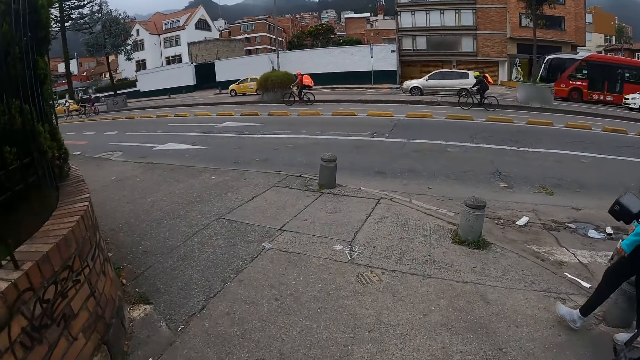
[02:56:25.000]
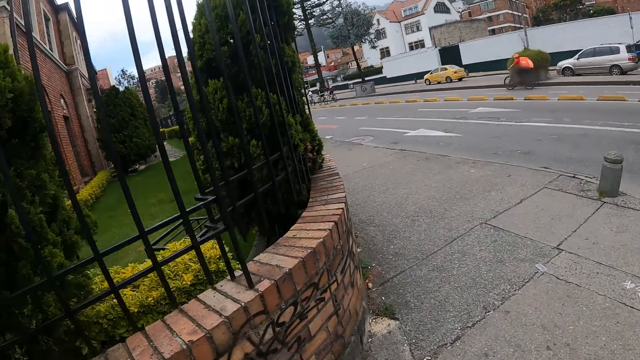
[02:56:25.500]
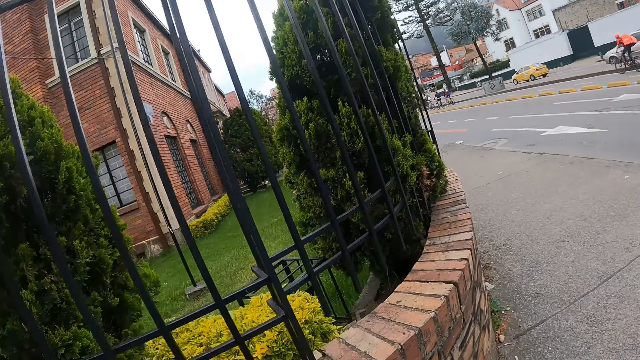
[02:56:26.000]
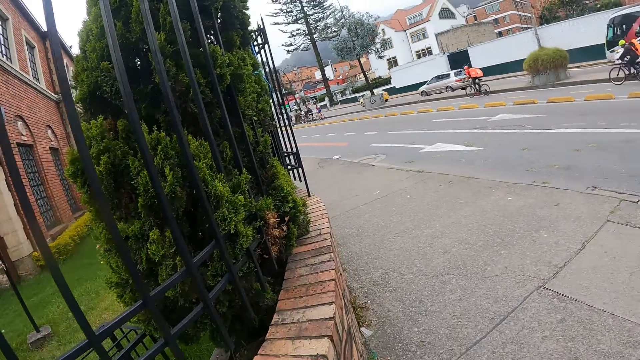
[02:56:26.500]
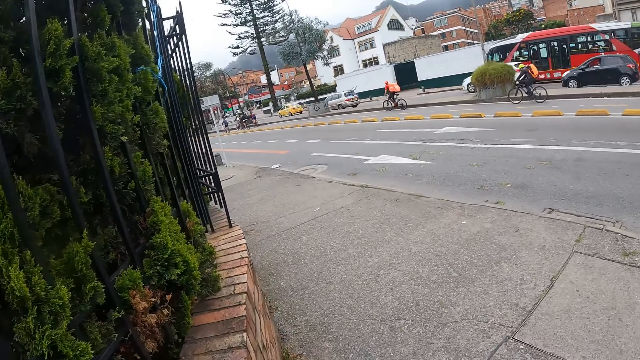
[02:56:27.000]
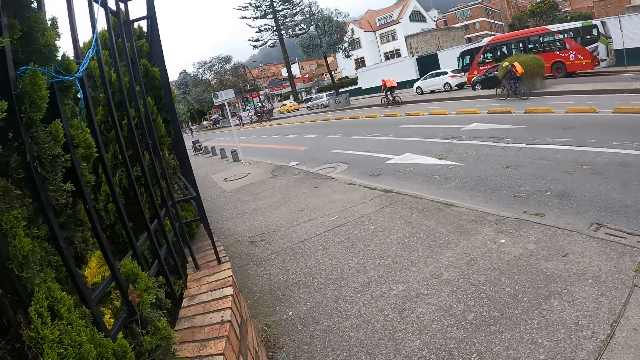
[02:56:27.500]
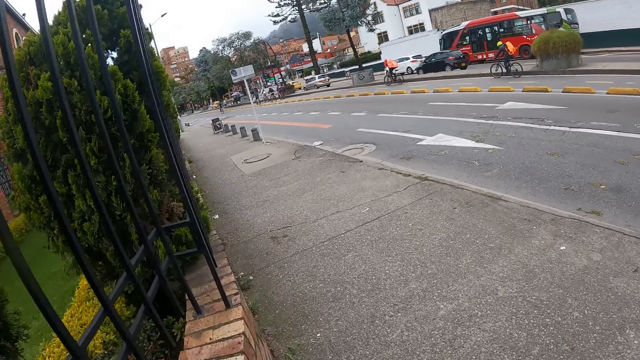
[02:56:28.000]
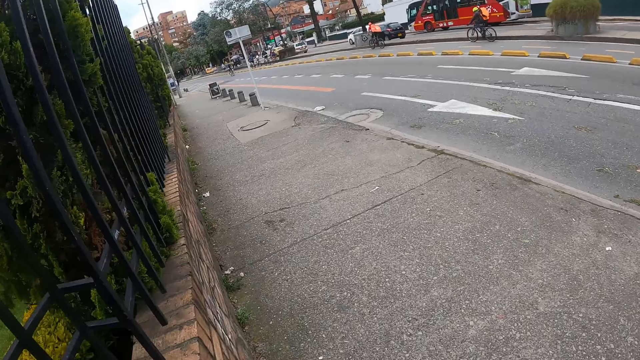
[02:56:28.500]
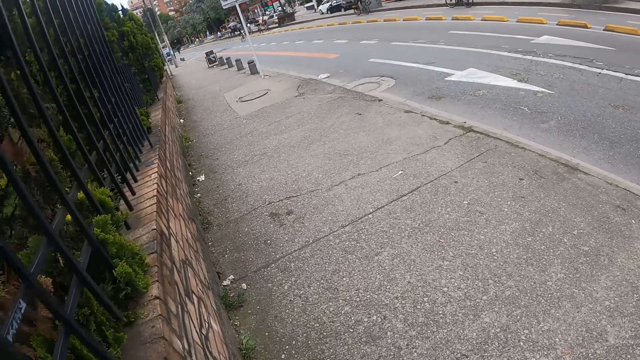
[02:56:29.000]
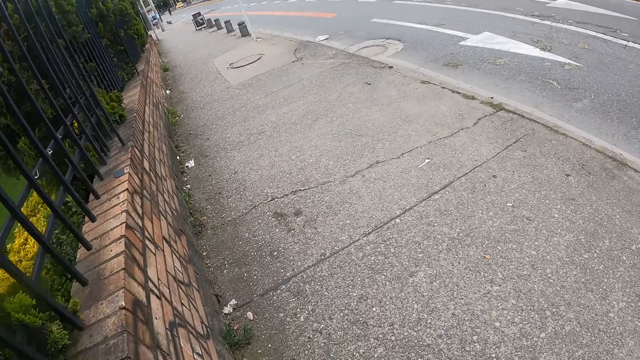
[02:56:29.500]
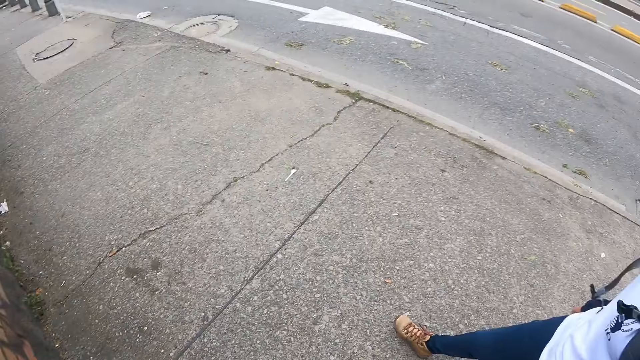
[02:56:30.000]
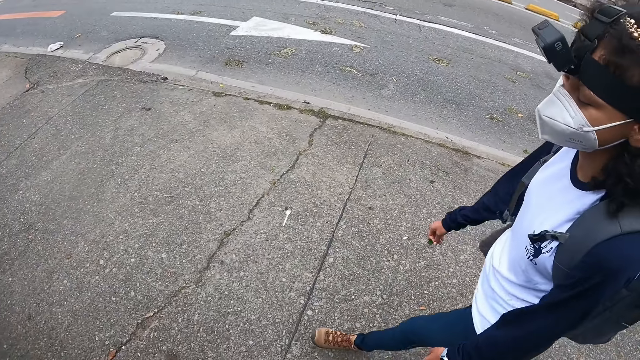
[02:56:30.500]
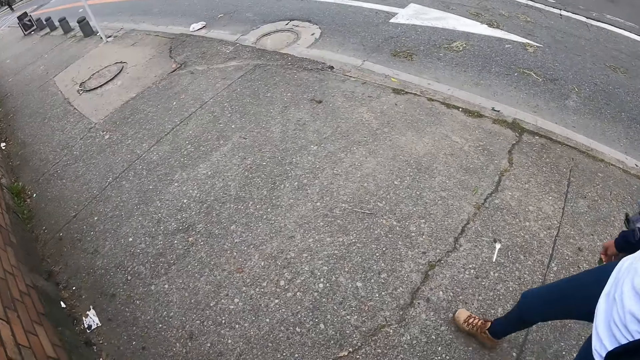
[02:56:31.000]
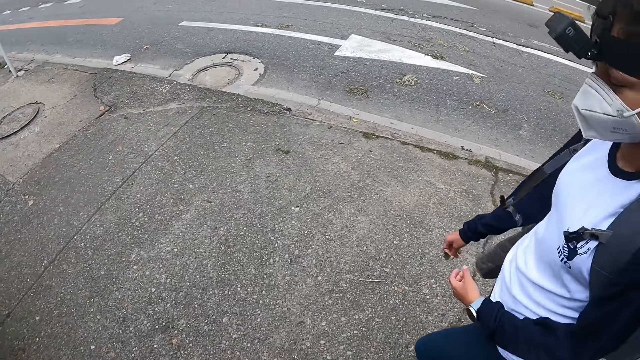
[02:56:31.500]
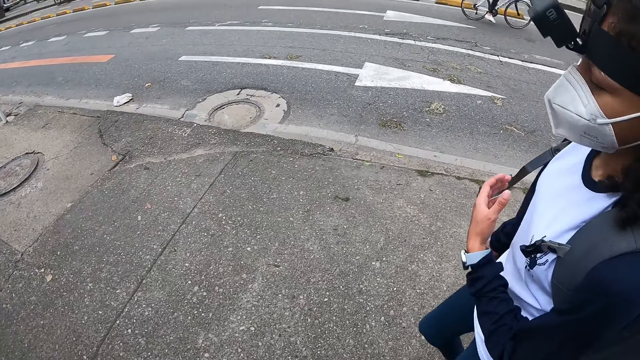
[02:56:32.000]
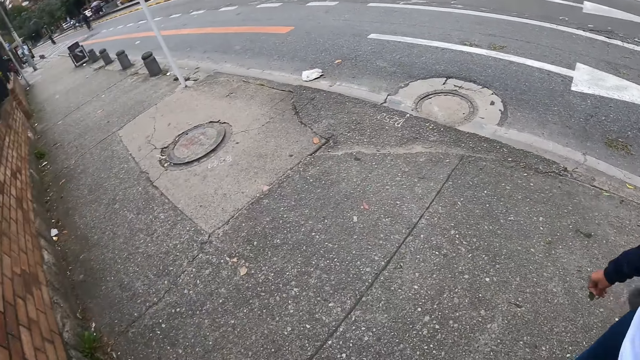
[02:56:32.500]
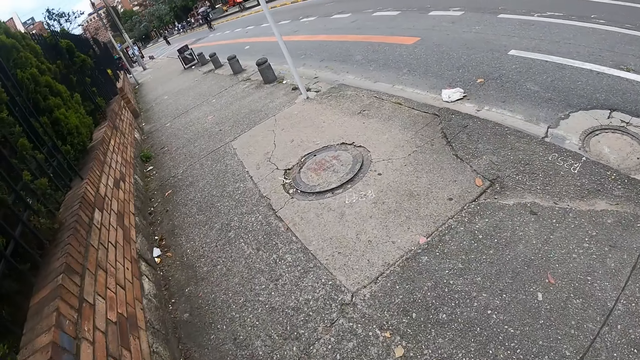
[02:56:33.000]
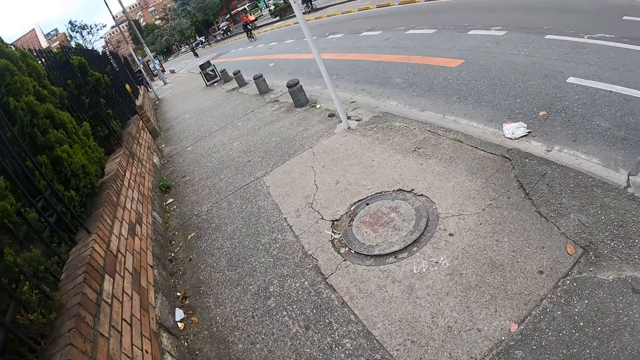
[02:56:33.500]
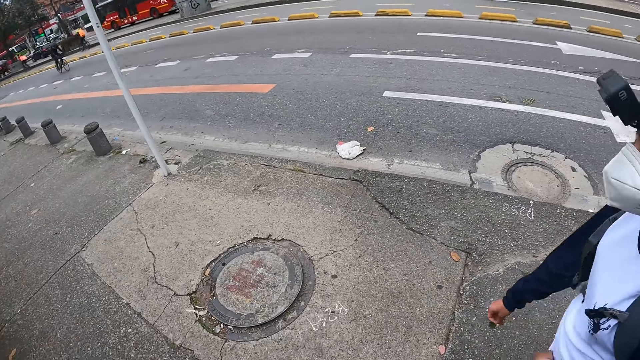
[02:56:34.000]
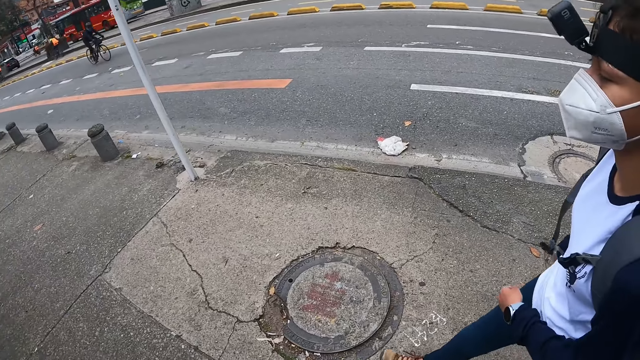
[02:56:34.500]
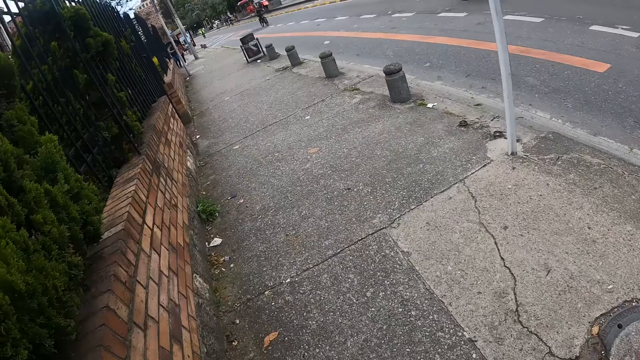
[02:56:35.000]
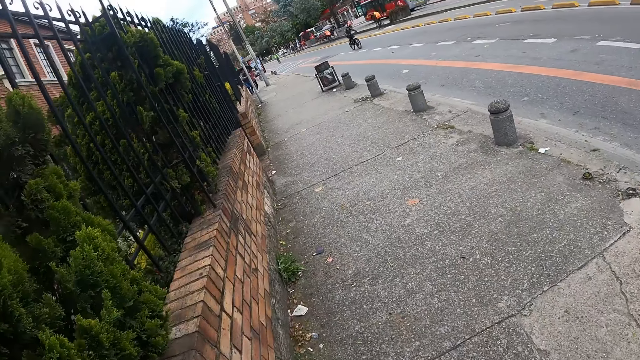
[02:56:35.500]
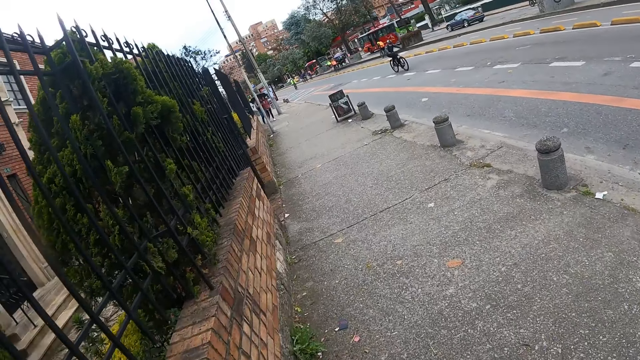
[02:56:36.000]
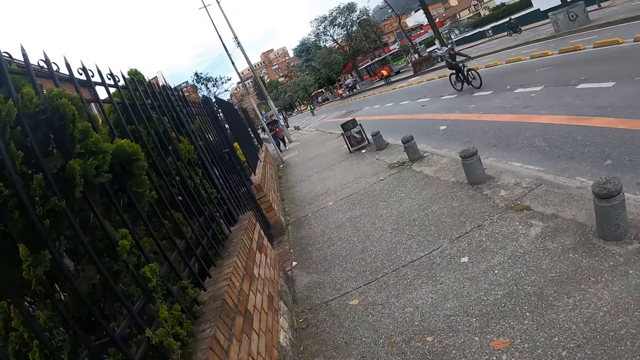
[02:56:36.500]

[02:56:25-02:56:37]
The camera wearer walks along the pavement. They interact with a lady. They walk along the pavement with the lady.

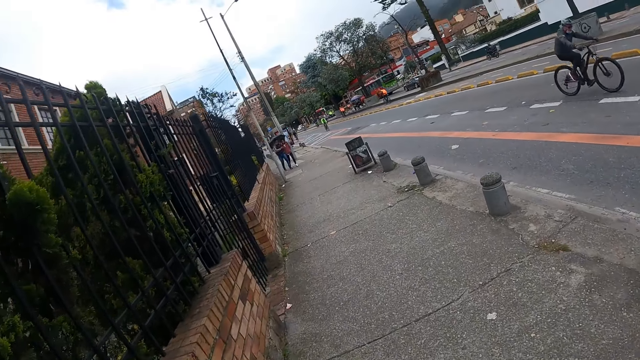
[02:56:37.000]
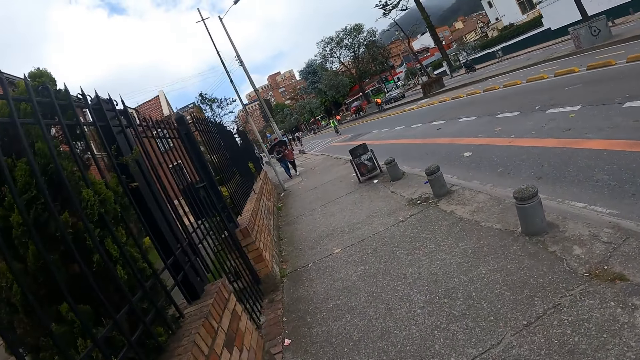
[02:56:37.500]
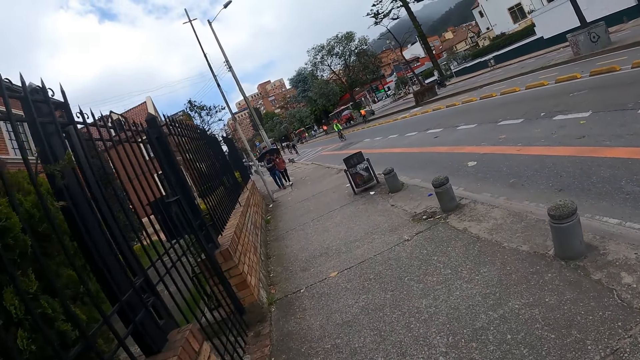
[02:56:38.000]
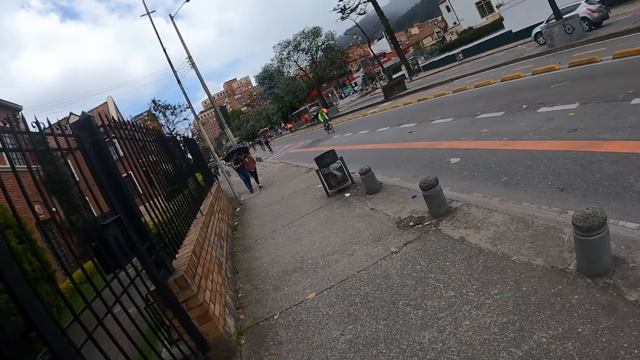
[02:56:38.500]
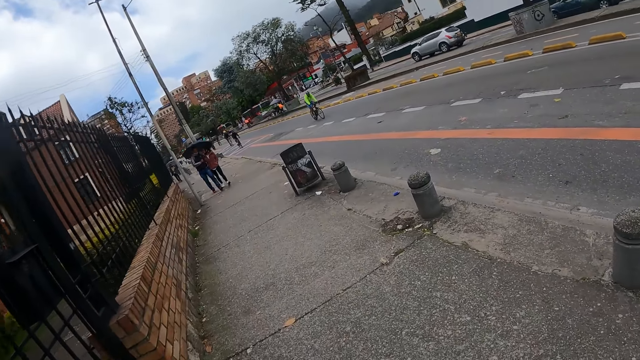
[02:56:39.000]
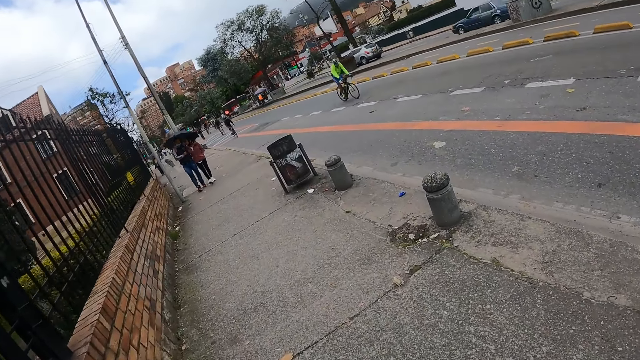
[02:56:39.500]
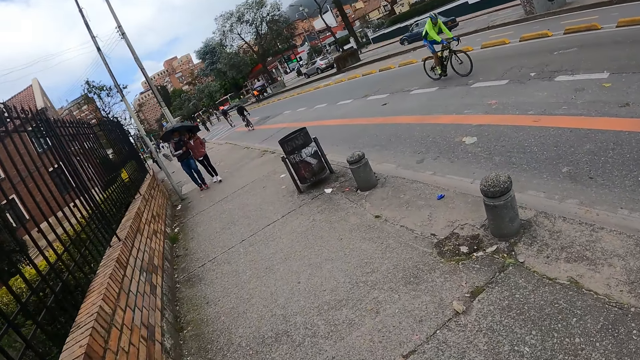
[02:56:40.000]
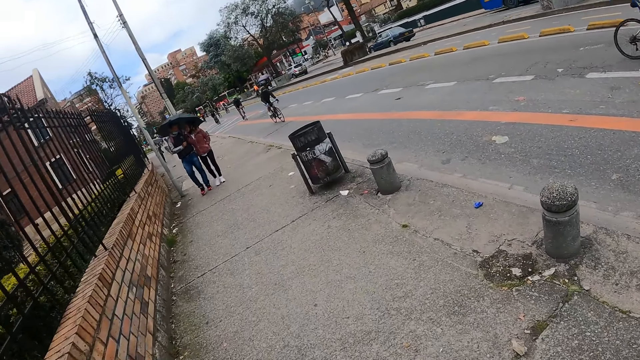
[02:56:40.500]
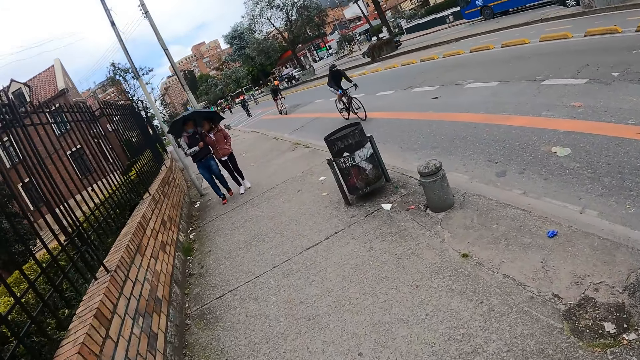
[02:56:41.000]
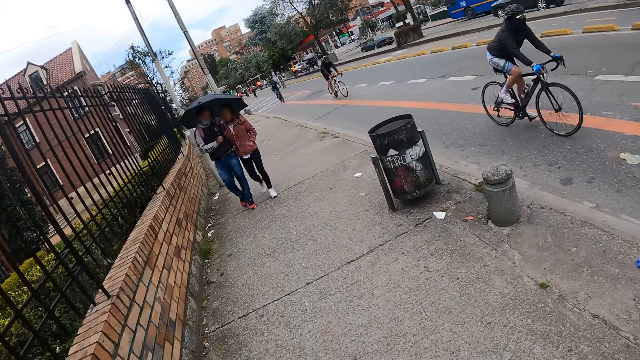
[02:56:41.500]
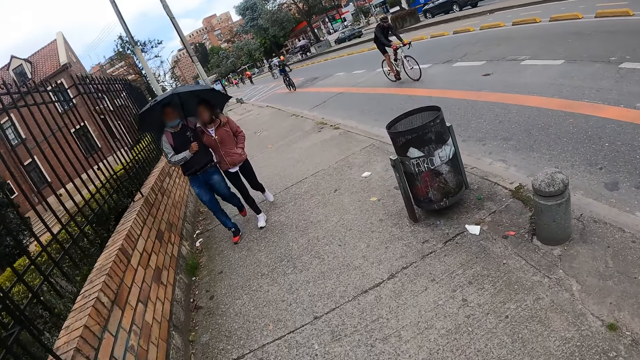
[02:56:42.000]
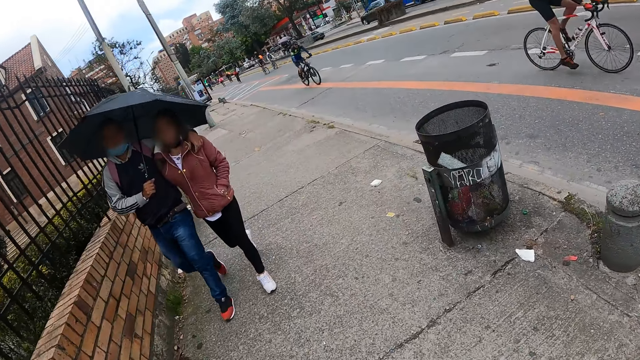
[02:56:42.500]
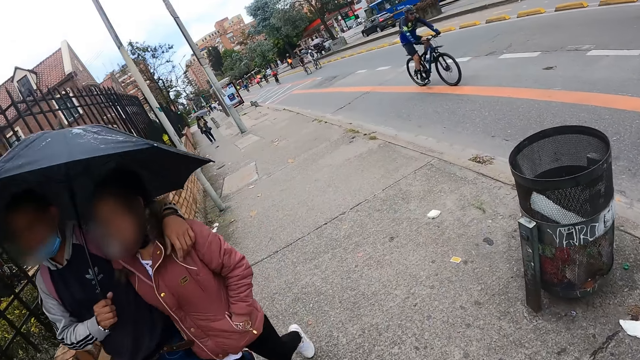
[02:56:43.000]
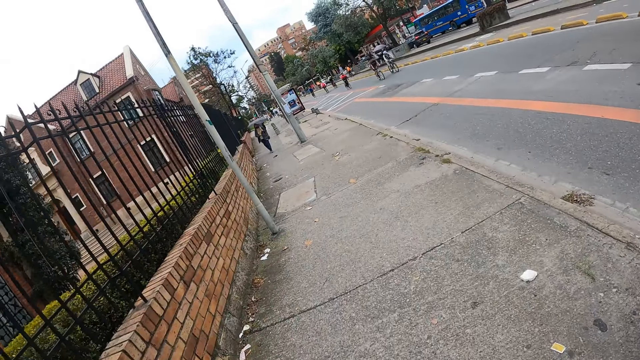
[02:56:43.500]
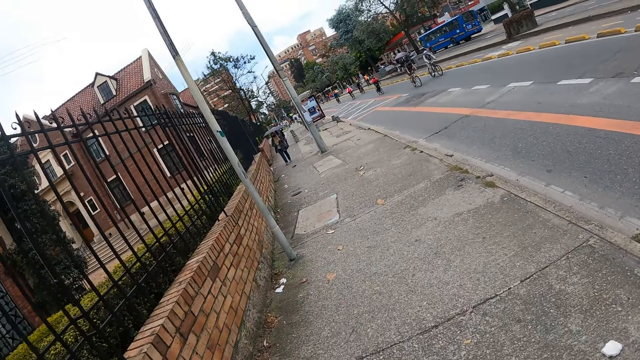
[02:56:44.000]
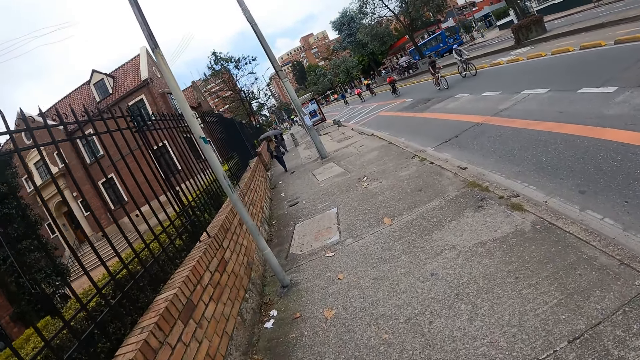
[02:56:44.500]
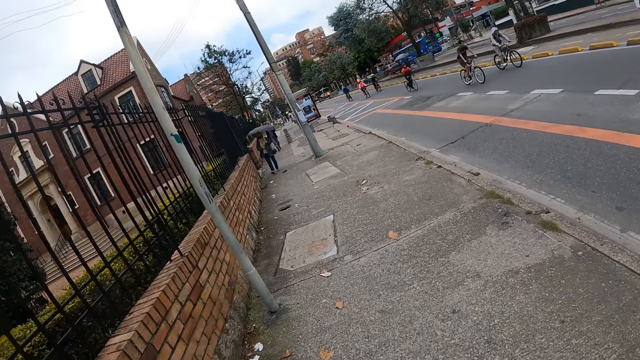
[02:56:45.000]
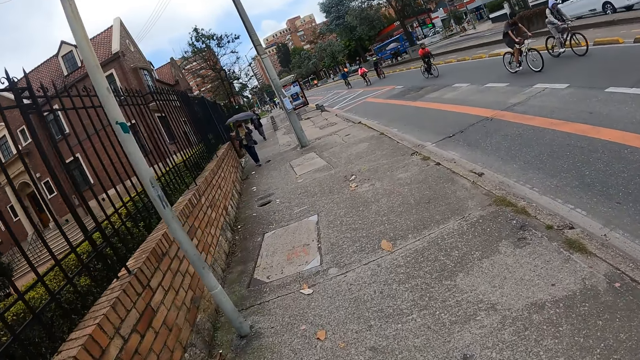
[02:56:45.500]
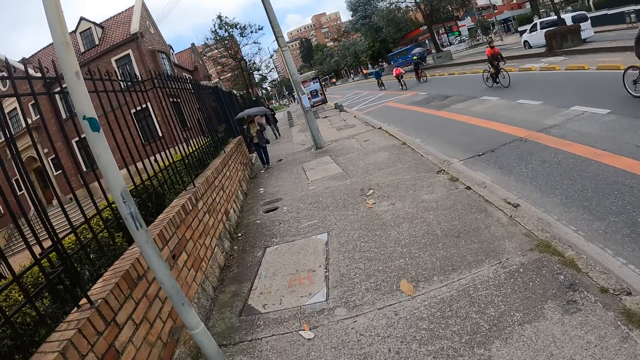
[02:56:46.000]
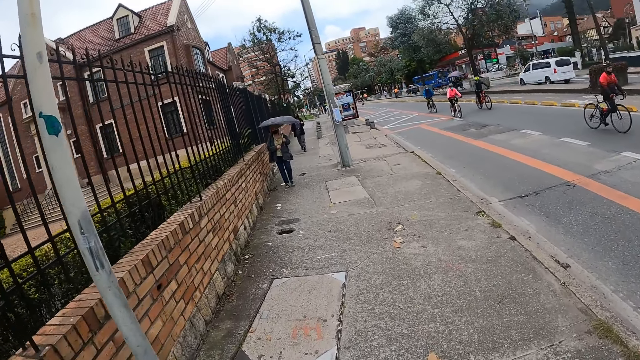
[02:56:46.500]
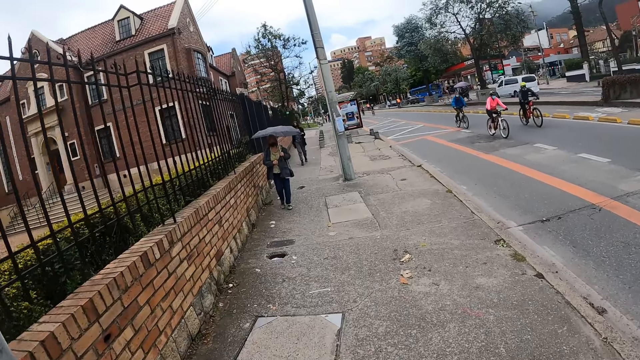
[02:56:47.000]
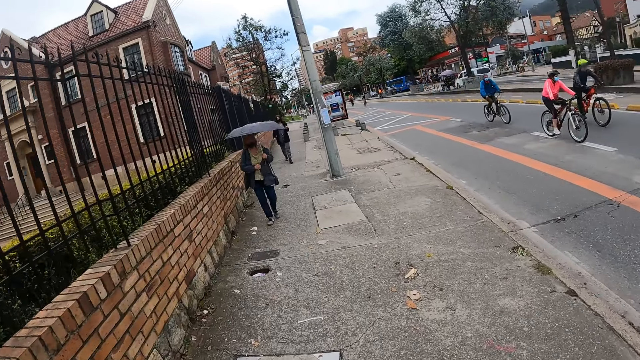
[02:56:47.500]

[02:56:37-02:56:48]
A man walks past the camera wearer. A woman walks past the camera wearer.
